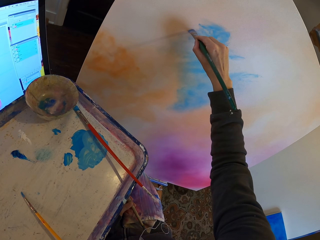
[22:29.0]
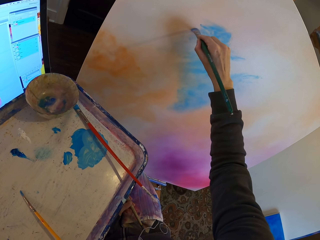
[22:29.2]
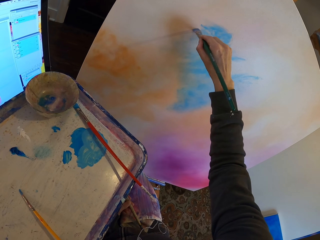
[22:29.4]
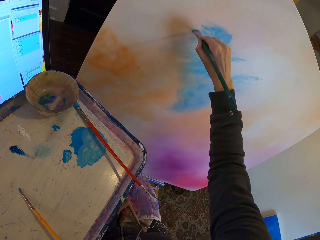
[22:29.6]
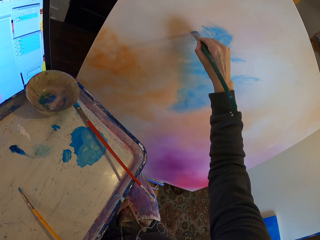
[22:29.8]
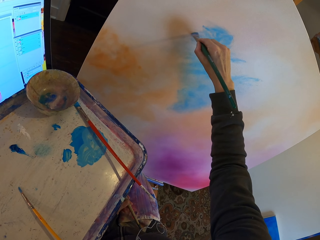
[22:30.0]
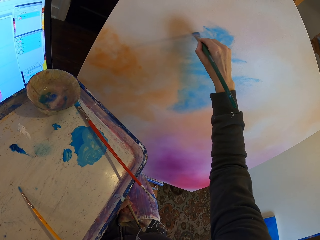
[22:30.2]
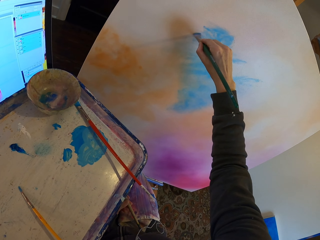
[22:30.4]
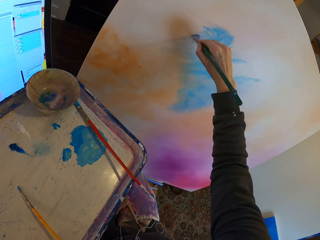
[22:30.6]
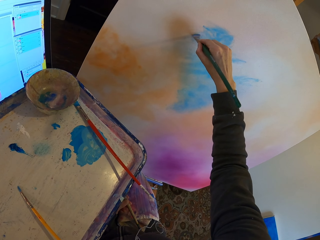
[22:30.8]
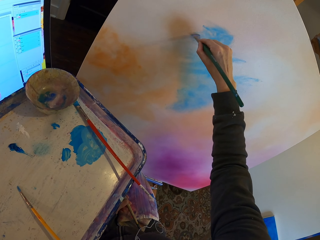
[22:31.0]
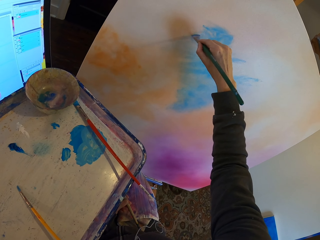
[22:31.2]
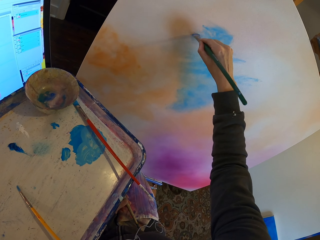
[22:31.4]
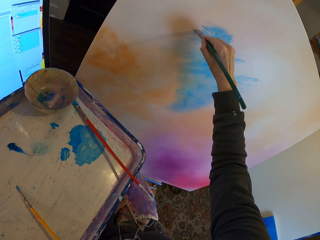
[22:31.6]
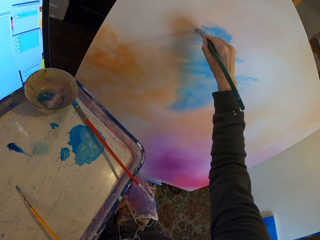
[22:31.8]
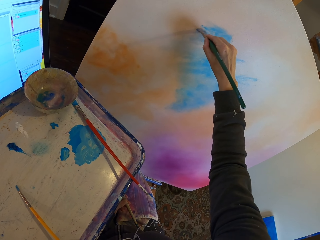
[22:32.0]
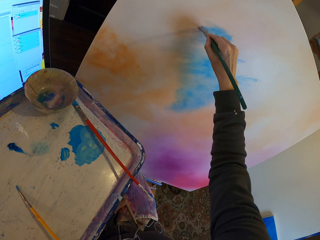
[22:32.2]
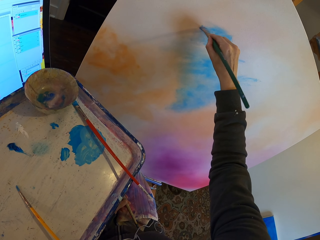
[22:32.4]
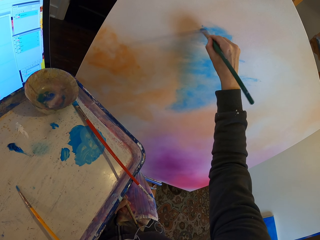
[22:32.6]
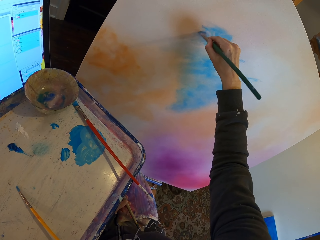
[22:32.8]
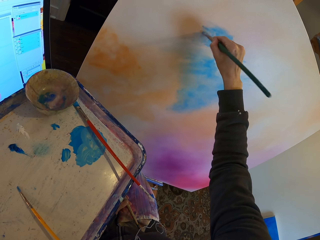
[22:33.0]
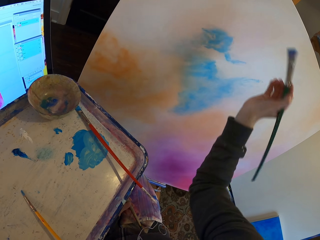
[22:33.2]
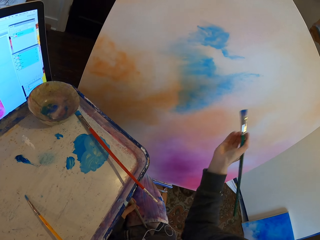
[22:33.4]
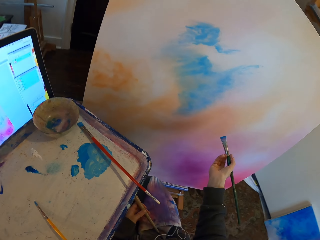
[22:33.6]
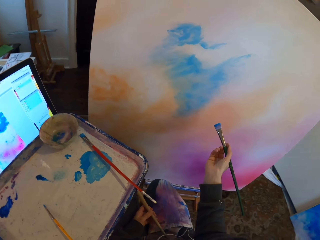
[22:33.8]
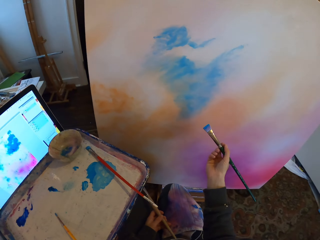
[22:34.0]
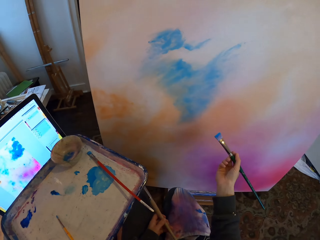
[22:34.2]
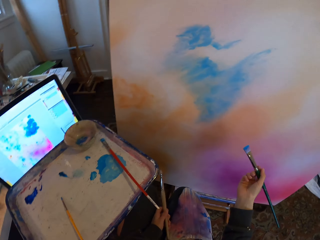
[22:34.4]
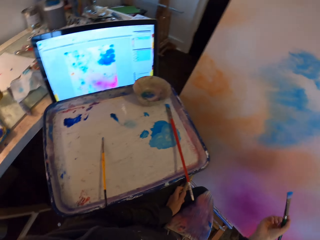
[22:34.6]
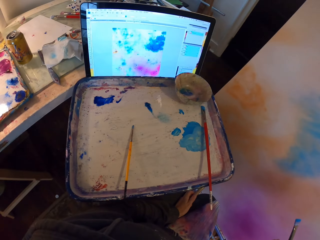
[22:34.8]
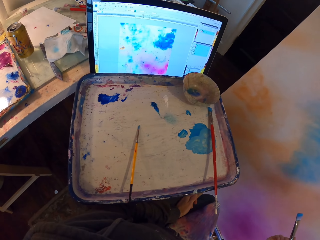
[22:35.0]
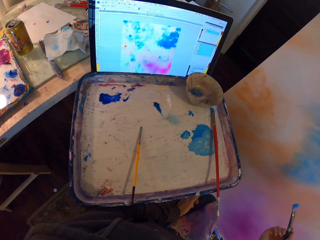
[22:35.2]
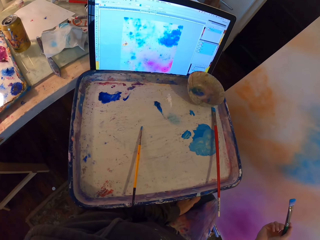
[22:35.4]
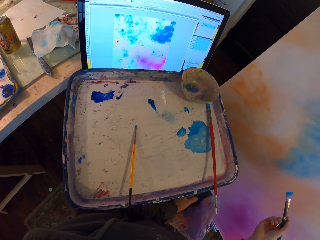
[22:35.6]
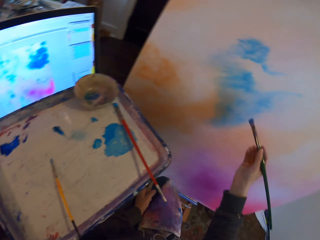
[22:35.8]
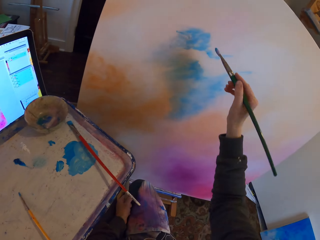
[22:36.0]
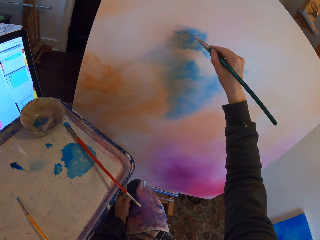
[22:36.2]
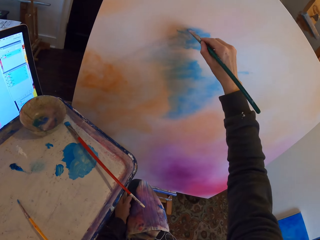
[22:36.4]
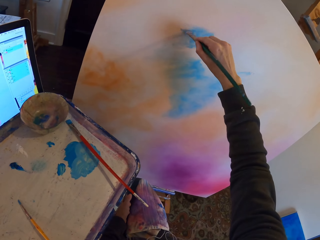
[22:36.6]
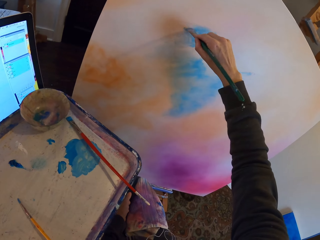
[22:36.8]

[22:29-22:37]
The camera wearer stares at paintings. They paint on the painting board.

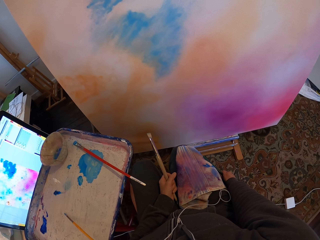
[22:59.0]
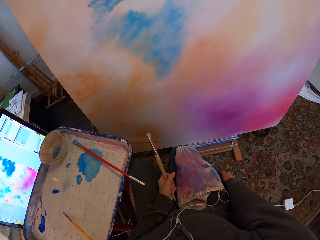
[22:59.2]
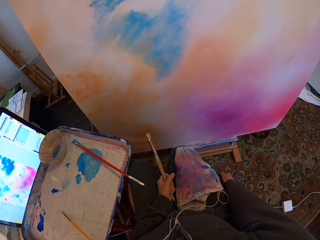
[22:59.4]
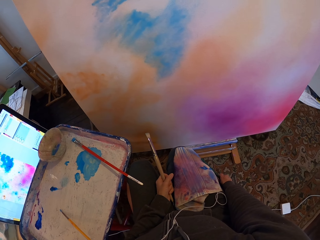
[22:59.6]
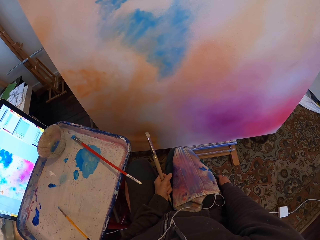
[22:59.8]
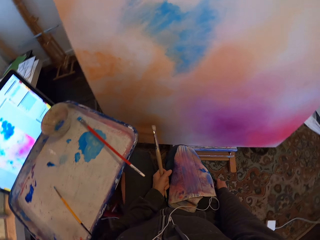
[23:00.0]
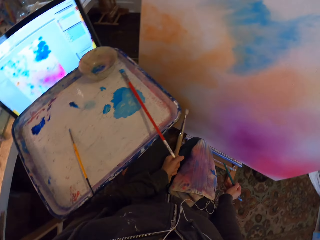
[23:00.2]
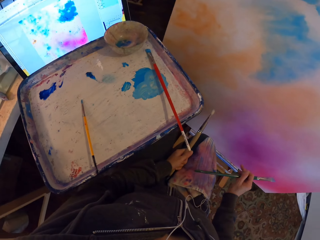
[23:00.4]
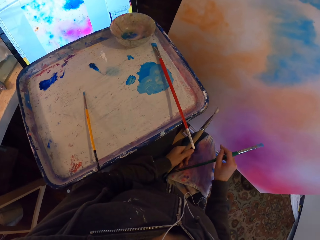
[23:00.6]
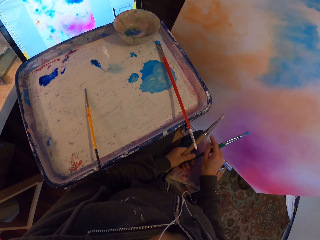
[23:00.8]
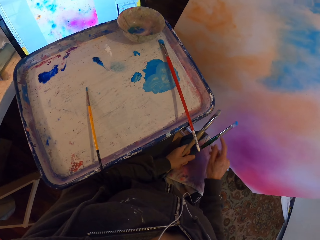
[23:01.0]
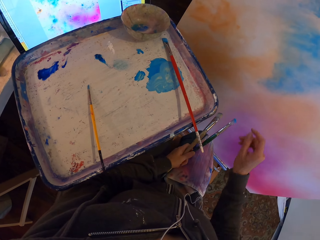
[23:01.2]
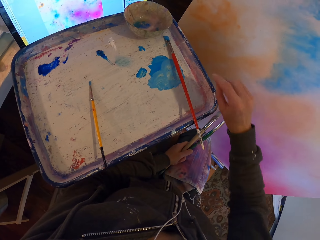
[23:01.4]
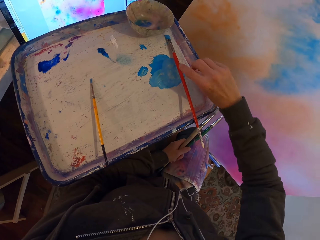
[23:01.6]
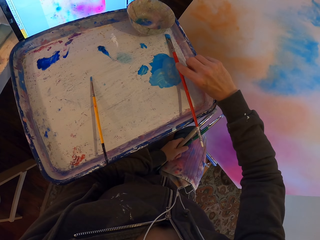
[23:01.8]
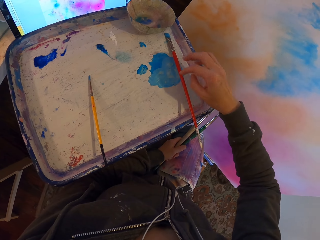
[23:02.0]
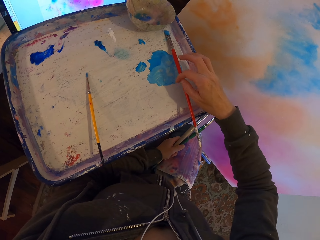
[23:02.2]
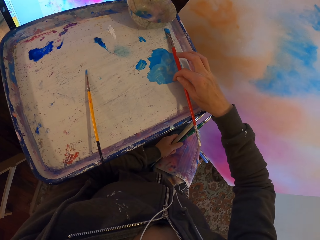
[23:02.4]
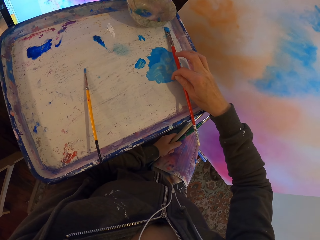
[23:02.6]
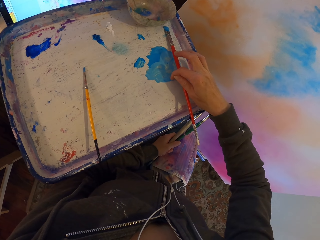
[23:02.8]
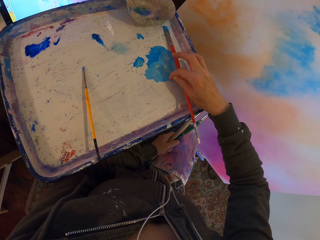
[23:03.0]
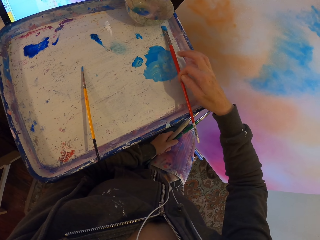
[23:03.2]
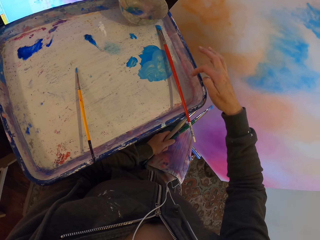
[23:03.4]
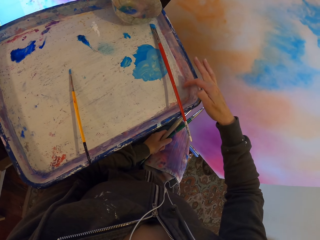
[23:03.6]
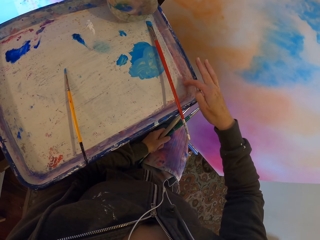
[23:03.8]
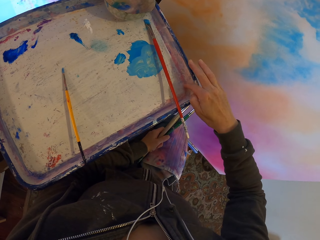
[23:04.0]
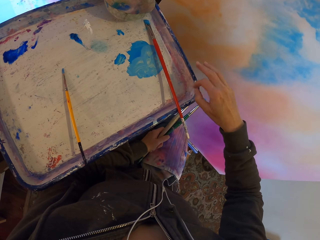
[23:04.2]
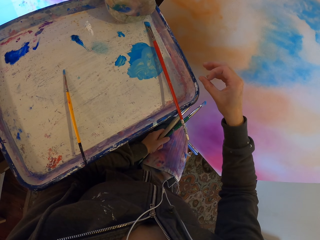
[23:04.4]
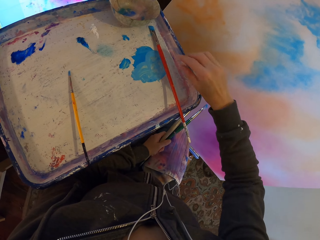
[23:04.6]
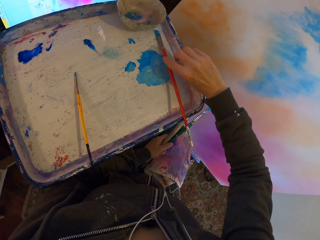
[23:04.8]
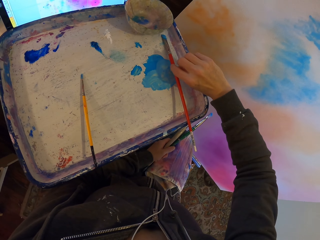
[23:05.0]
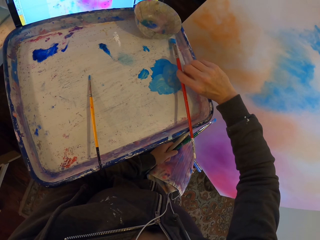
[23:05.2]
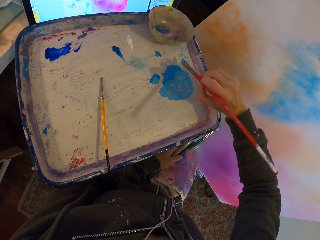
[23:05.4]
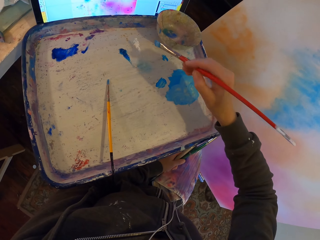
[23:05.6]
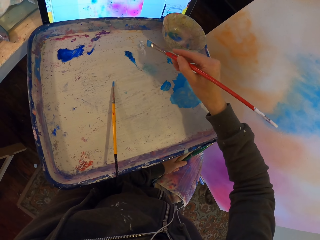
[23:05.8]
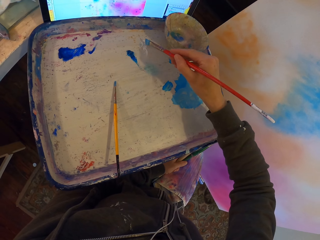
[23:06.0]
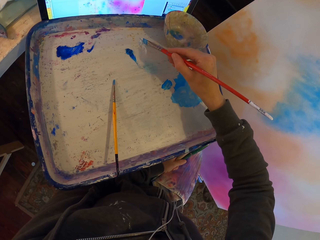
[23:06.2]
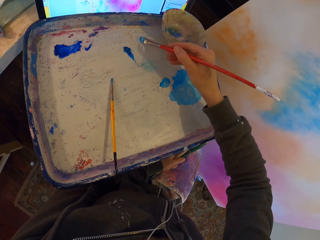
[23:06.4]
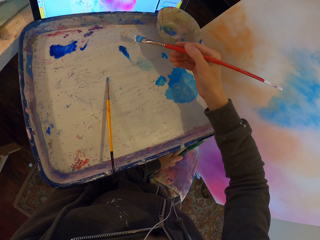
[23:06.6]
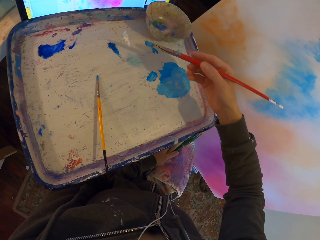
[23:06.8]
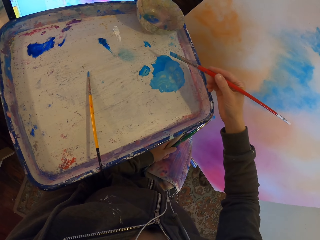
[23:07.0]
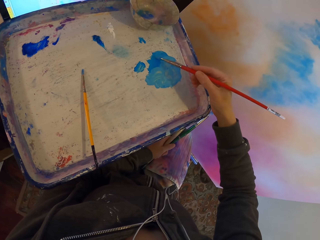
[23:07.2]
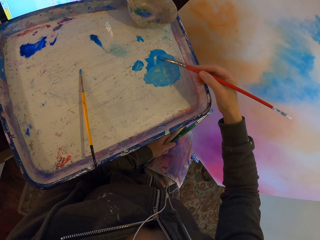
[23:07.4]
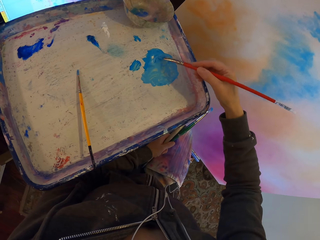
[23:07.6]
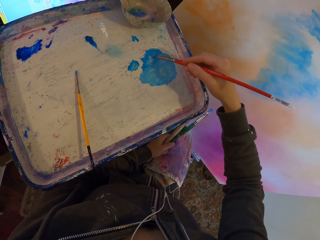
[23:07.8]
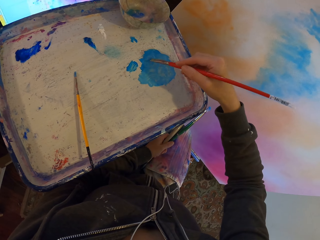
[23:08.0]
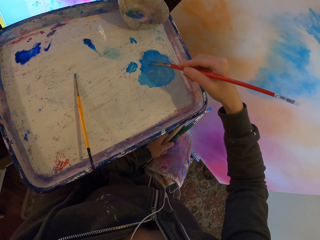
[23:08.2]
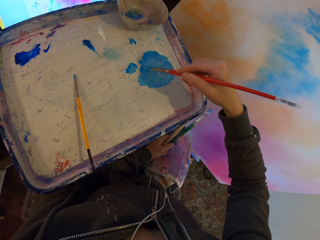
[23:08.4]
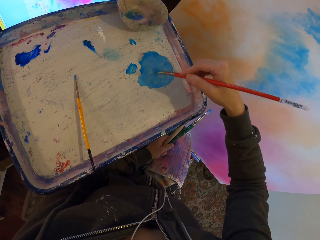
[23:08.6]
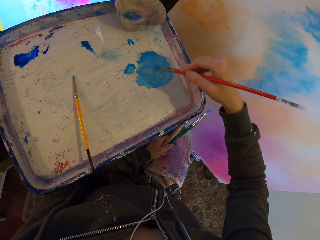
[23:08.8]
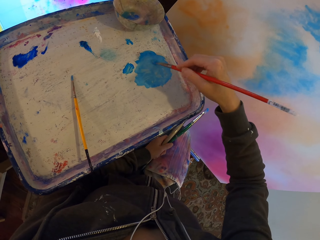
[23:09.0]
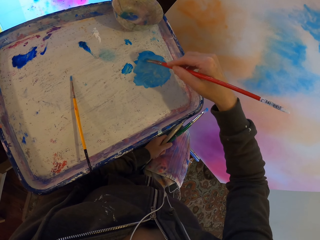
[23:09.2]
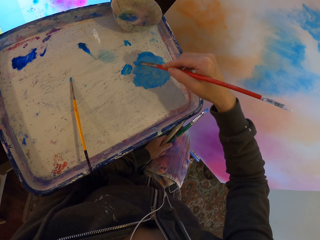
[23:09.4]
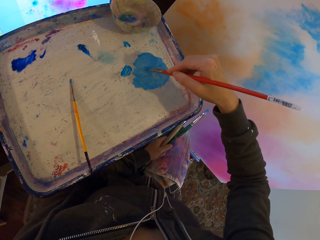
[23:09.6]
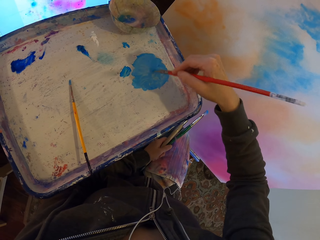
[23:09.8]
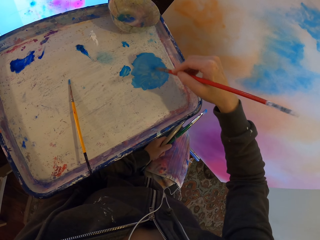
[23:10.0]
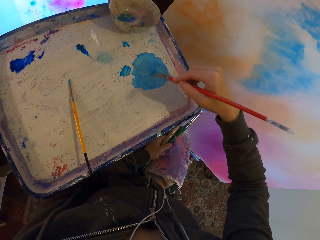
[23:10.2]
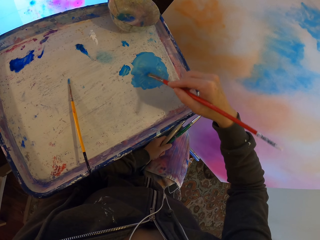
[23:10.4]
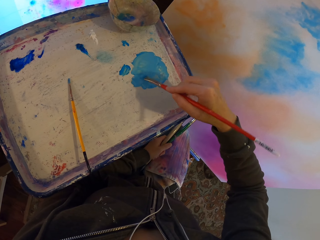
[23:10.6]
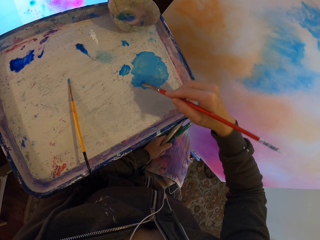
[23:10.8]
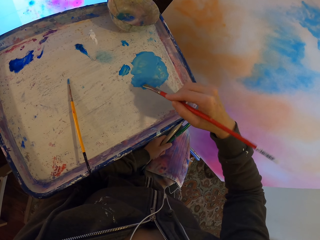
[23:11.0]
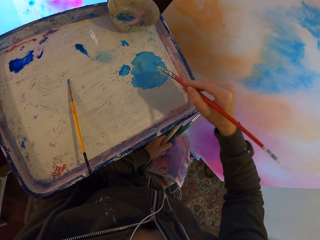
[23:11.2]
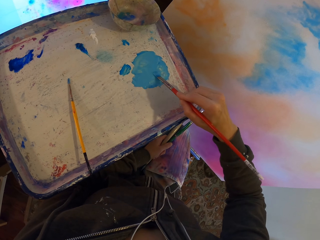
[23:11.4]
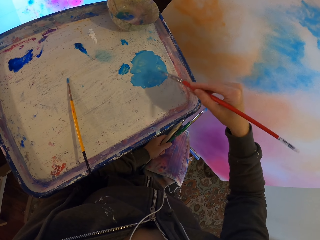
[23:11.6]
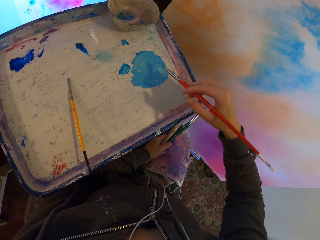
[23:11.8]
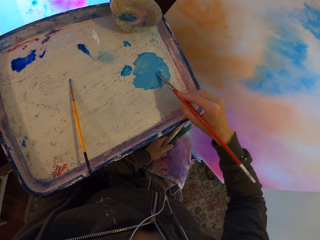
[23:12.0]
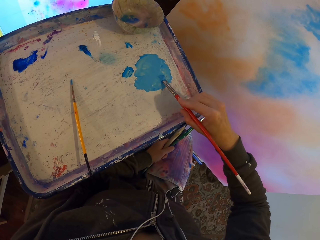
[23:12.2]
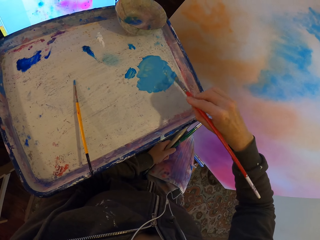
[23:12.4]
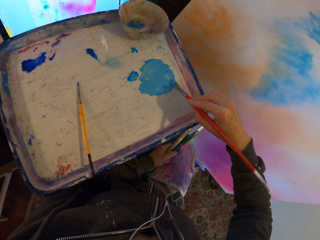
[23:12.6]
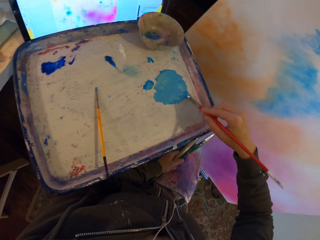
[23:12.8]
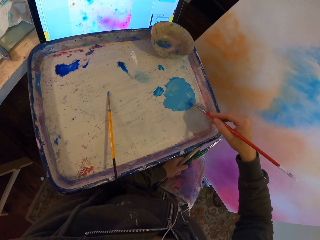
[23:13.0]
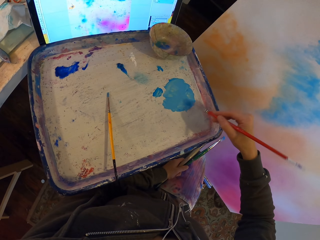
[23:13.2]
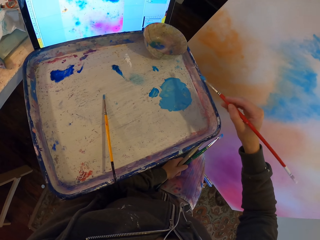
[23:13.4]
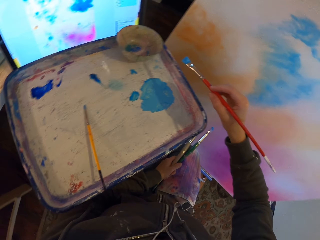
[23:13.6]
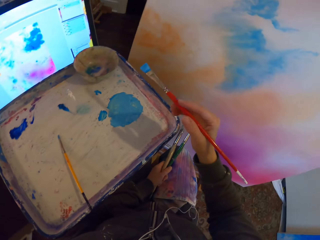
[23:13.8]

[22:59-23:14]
The camera wearer shifts the paintbrush or paint stick to the left hand. They scoop dirt from the paint on the paint tray. They touch a paint with a finger. They wipe the dirt on the tray. They pick up the paintbrush in the tray. They mix paints in the tray with the brush. They apply paint on the paint stick.
